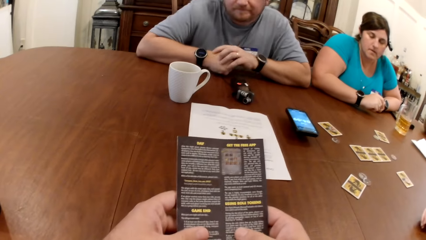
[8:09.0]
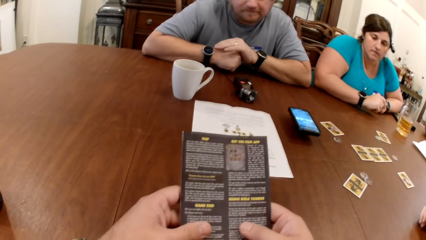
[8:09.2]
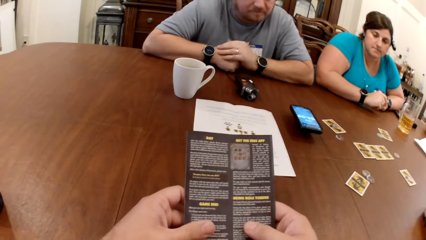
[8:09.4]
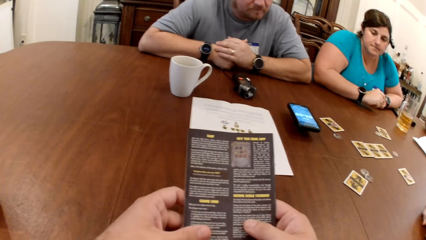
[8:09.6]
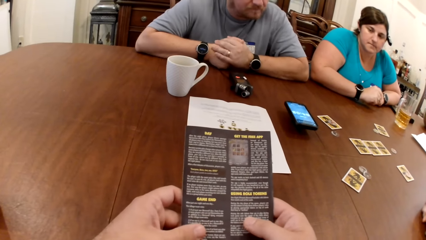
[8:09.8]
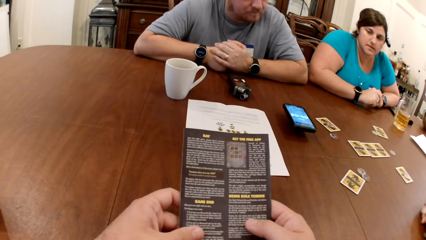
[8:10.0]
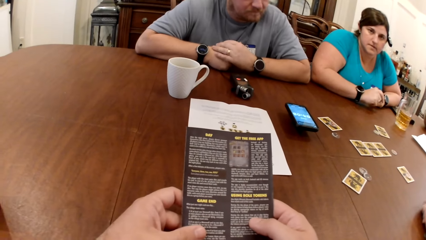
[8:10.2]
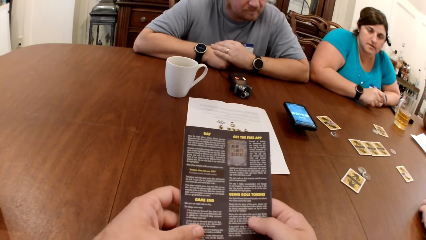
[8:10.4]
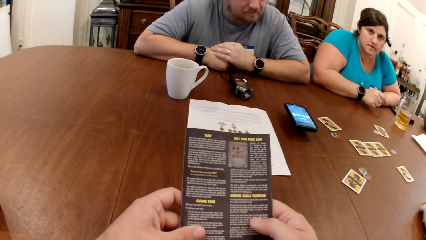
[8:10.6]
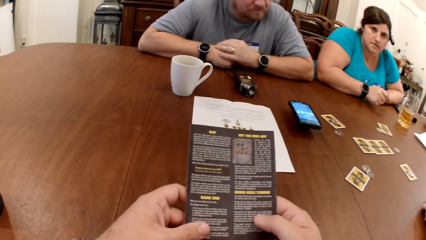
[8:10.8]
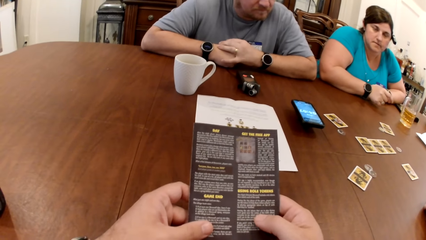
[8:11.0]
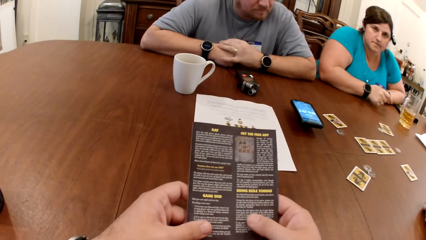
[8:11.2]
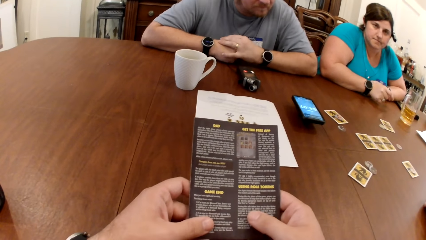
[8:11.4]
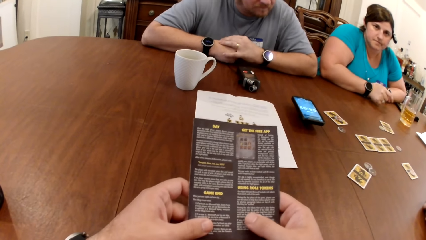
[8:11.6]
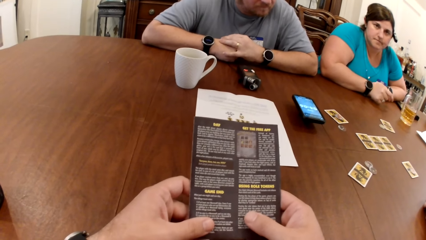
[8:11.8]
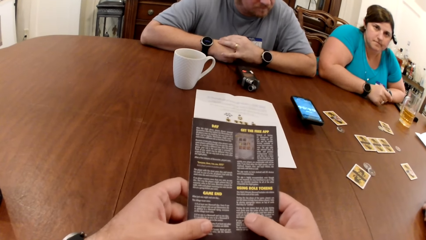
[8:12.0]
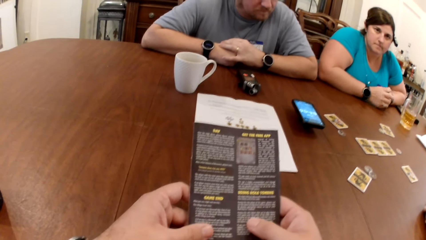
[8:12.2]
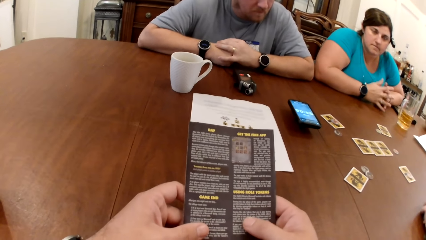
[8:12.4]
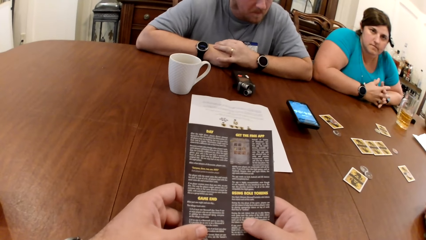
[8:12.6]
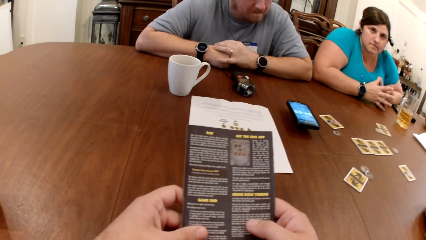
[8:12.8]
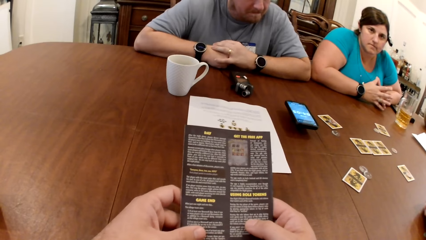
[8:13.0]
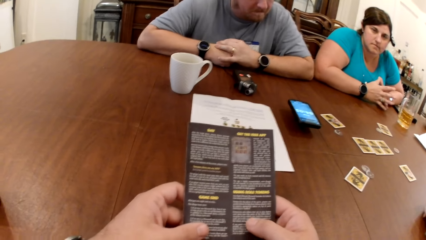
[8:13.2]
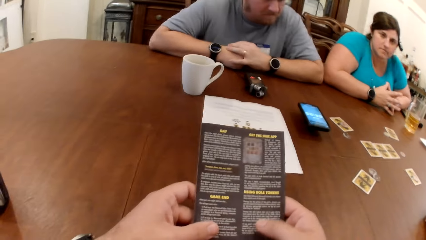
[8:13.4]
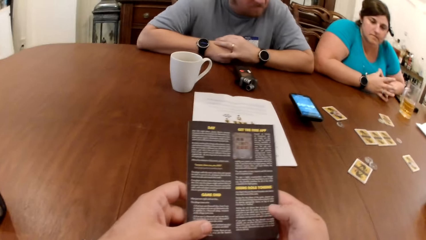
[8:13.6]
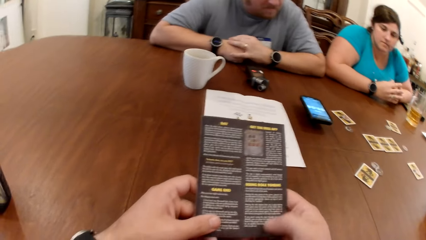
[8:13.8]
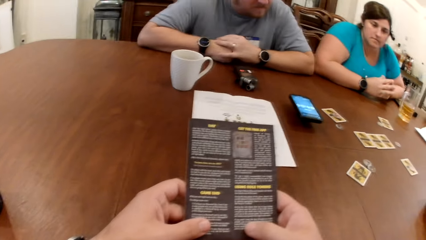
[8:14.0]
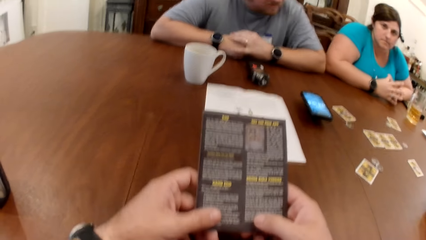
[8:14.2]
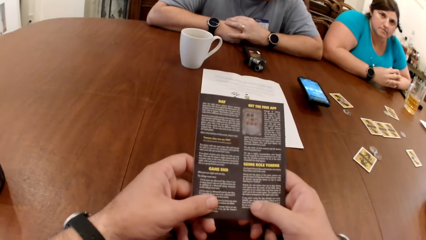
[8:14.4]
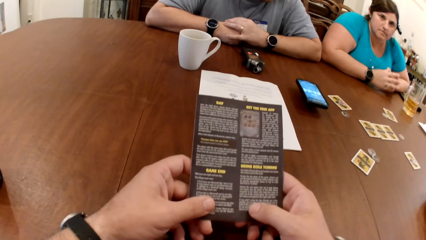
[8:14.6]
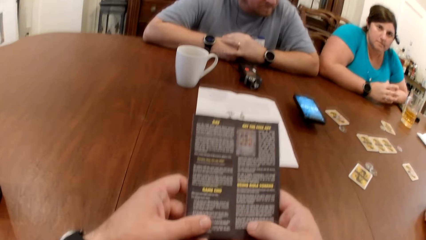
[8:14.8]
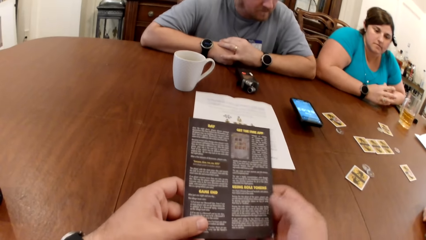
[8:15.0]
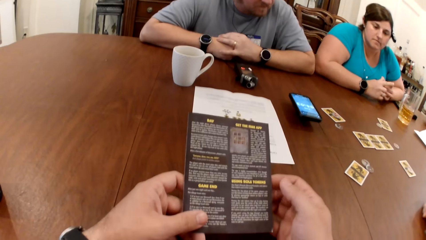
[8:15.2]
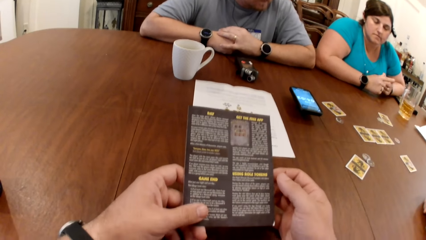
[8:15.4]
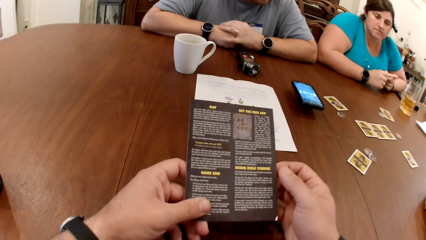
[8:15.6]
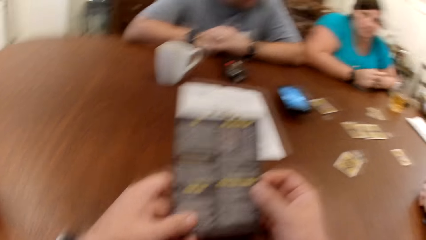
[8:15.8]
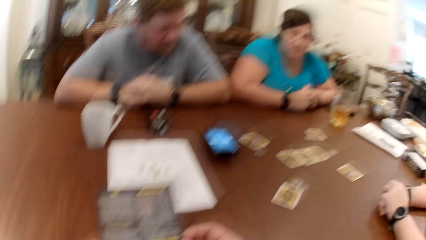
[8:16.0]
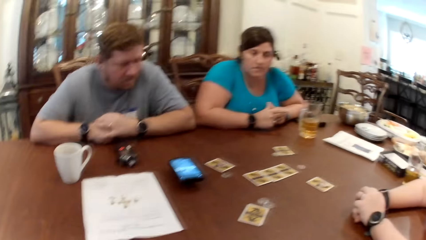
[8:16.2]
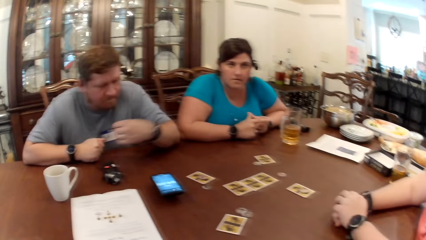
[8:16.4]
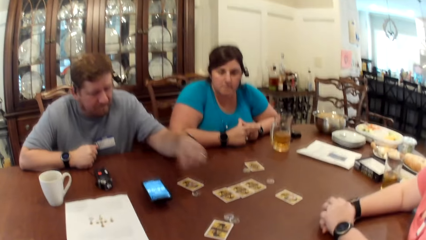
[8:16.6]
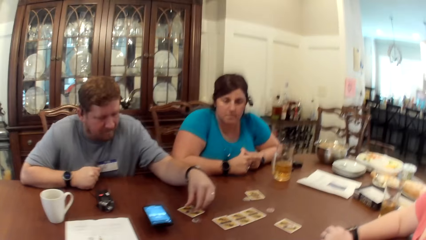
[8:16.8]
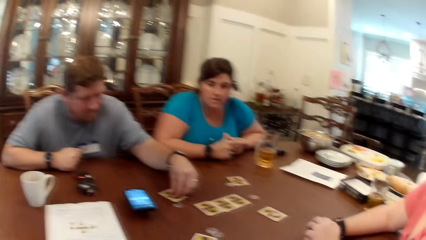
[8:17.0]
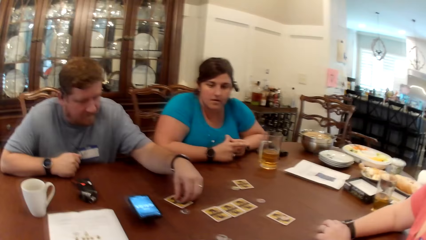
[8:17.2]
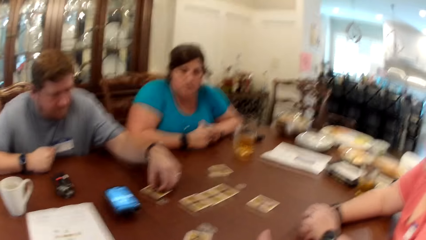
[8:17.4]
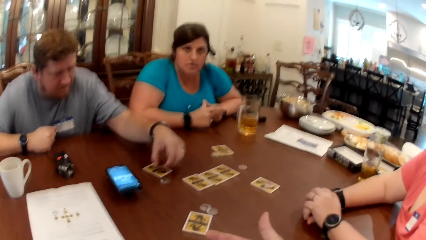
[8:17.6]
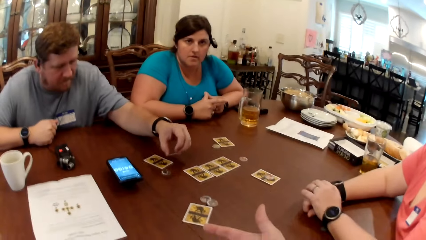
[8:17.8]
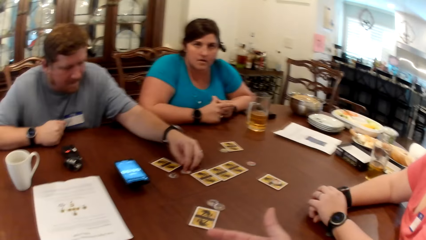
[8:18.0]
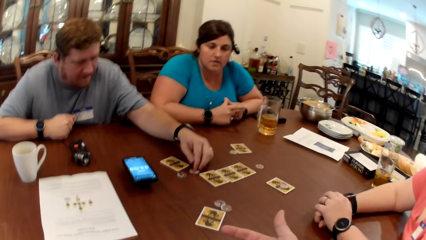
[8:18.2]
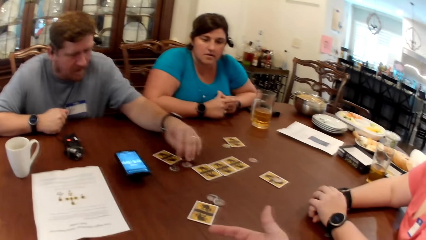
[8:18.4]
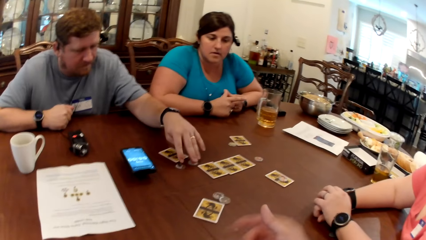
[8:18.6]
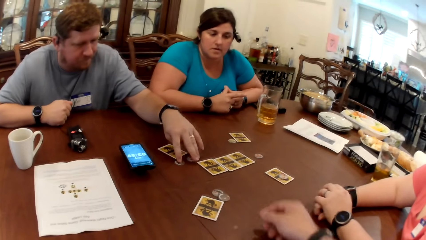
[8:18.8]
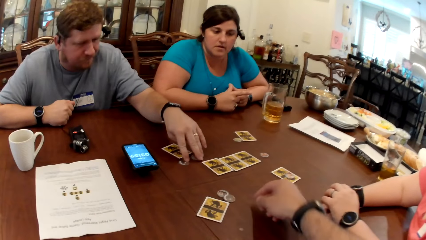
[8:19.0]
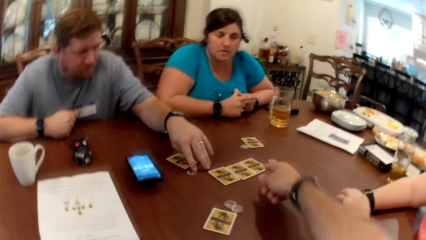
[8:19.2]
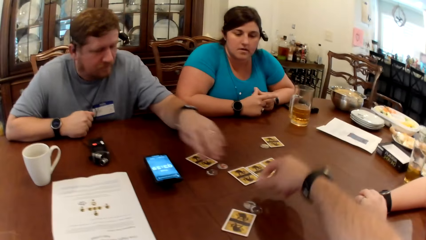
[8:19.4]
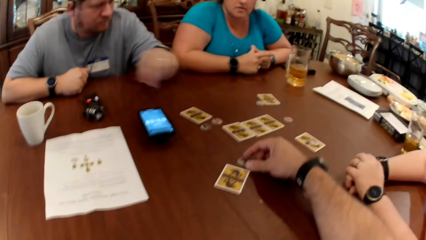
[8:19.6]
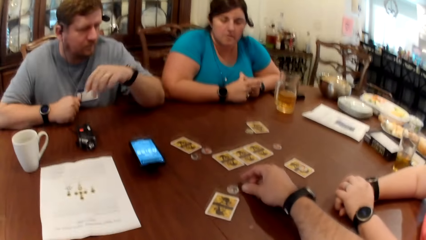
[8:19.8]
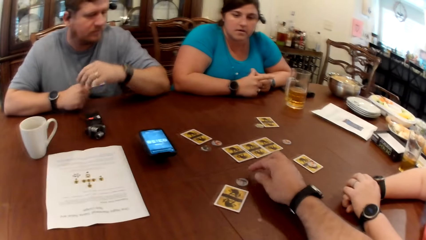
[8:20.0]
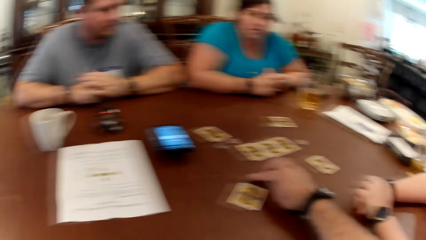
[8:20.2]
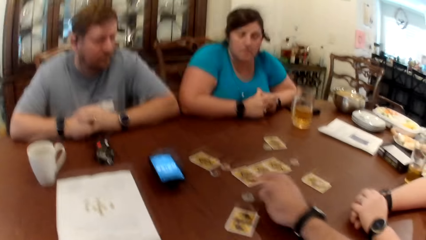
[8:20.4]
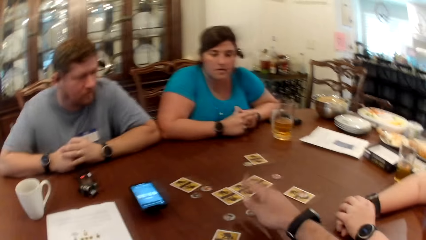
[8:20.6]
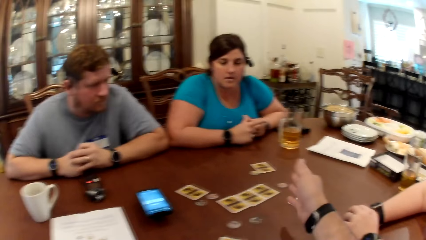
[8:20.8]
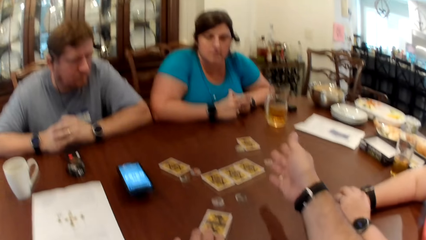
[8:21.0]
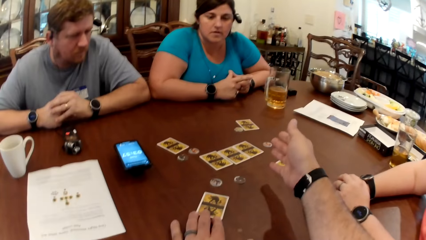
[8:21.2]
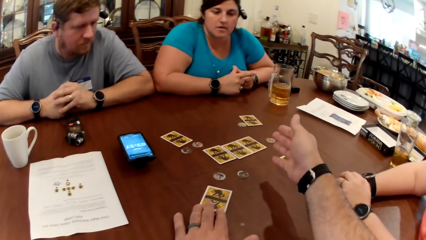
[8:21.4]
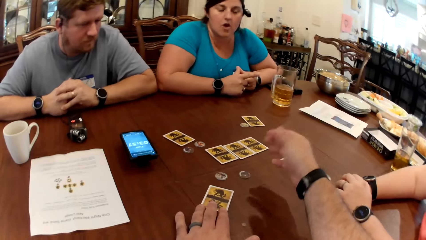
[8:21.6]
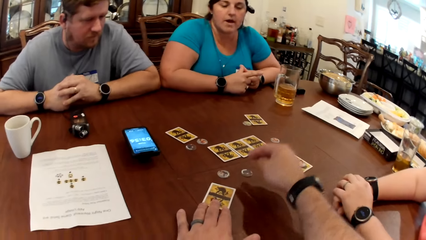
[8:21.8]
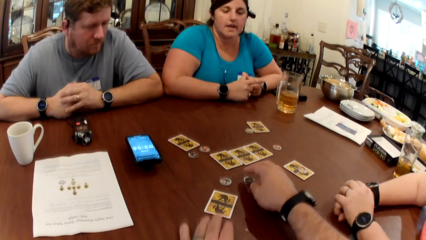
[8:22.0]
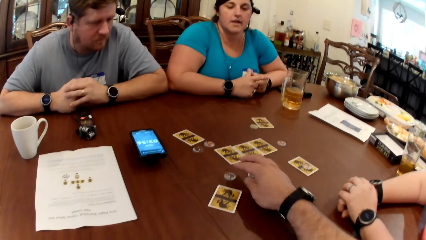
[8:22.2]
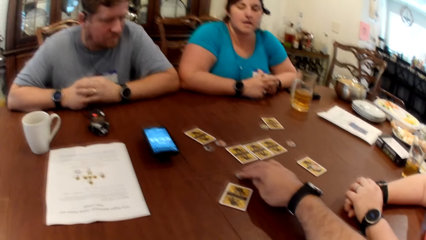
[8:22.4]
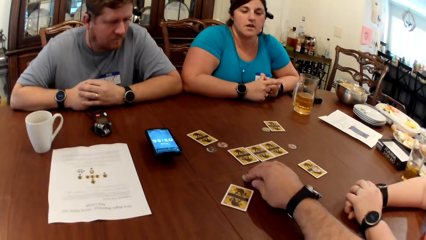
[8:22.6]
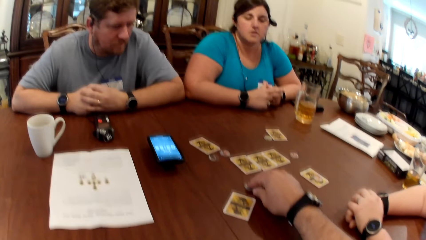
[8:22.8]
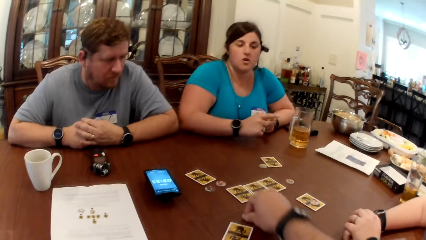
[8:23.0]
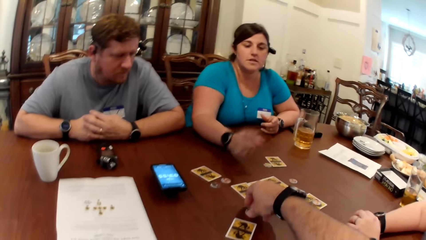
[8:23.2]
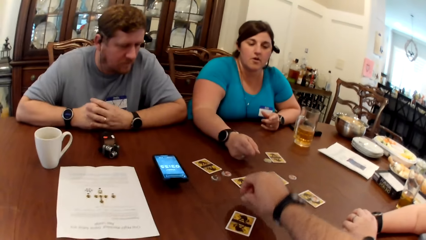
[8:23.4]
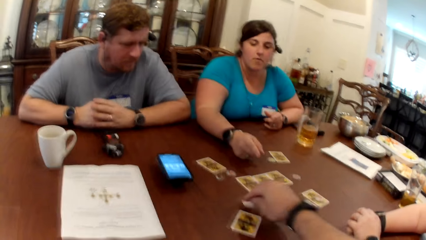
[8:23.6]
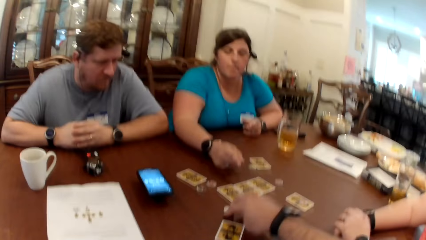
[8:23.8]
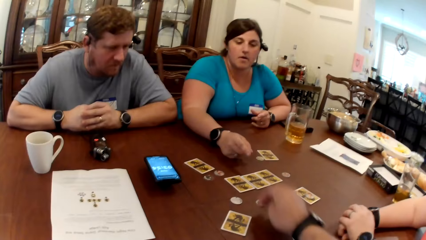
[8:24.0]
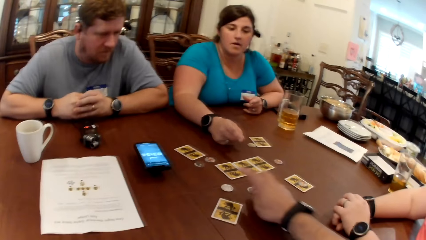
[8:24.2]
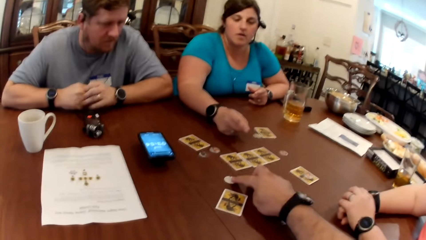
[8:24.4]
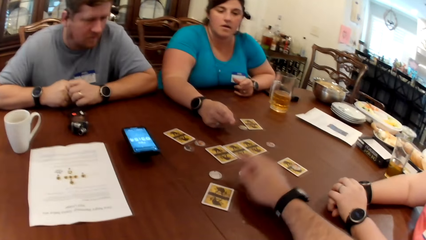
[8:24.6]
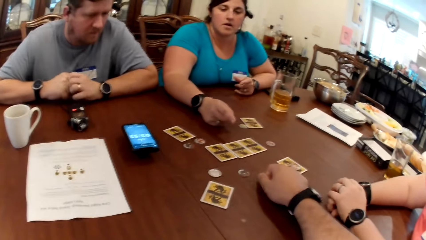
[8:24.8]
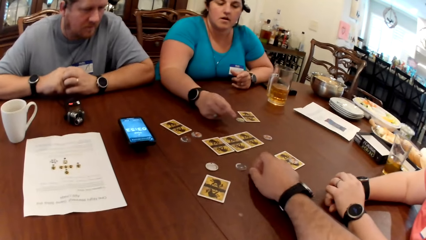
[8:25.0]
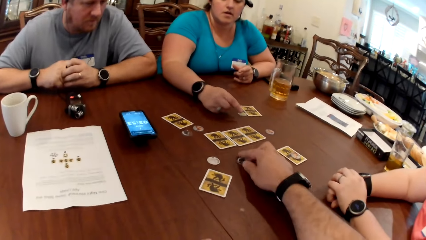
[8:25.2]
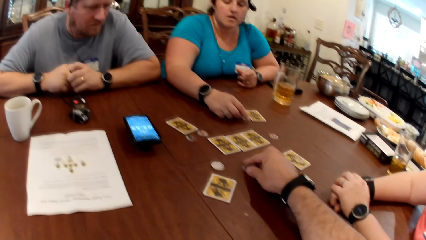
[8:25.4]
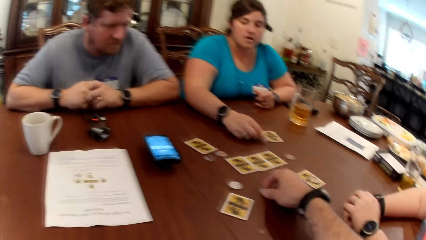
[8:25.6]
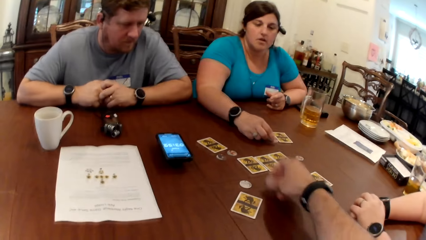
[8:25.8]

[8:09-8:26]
A man picks the game token from the card with his left hand. The camera wearer puts a coin on the card. The man drops the game token on the table with his left hand and adjusts the game tokens on the table with his left hand. The camera wearer adjusts the game tokens on the table with his right hand. He pushes the card and coin. He flips the game token on the table with his right hand.
